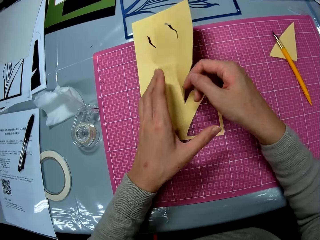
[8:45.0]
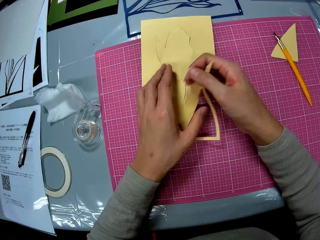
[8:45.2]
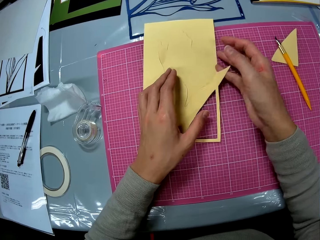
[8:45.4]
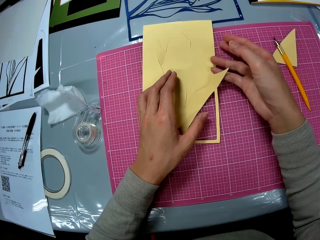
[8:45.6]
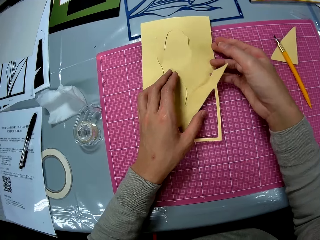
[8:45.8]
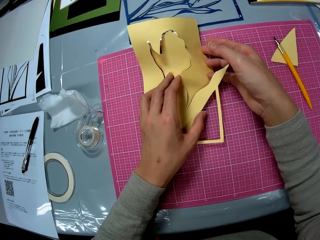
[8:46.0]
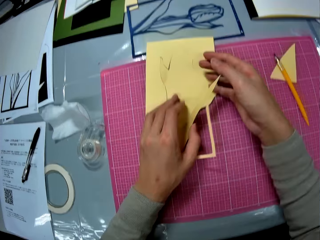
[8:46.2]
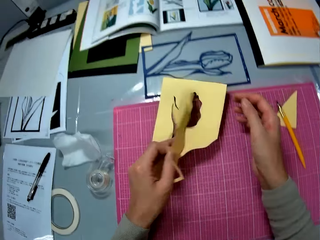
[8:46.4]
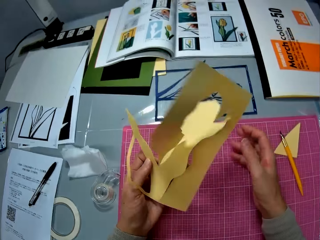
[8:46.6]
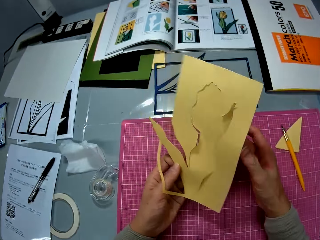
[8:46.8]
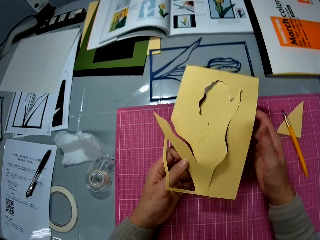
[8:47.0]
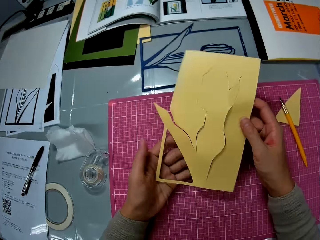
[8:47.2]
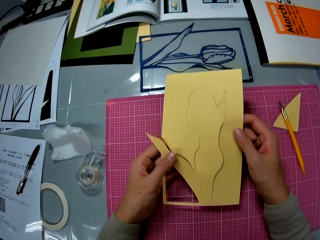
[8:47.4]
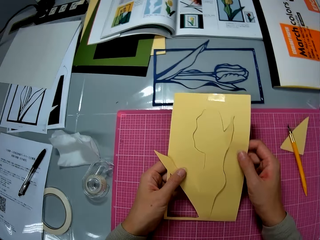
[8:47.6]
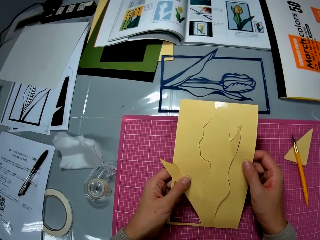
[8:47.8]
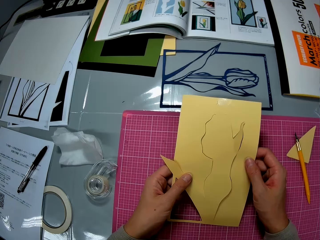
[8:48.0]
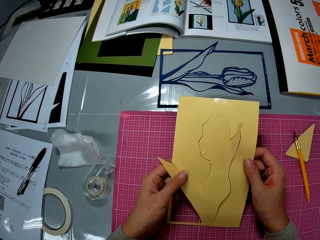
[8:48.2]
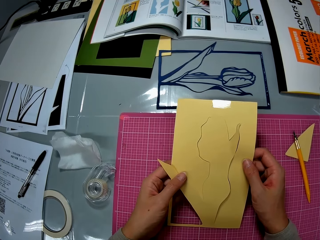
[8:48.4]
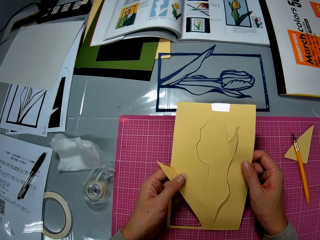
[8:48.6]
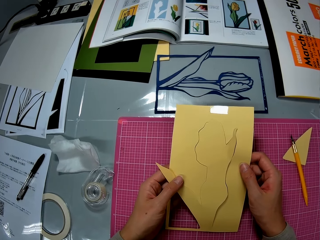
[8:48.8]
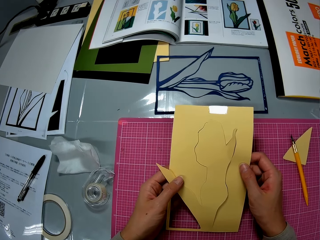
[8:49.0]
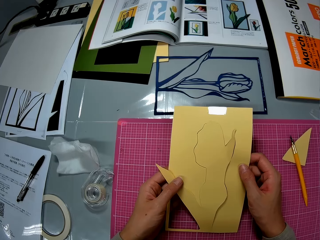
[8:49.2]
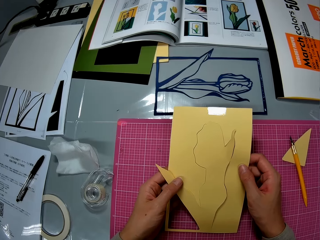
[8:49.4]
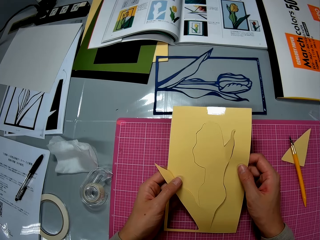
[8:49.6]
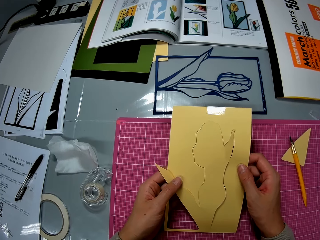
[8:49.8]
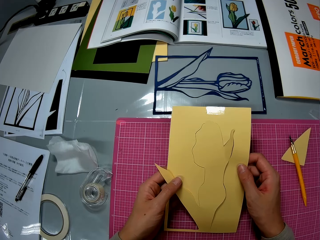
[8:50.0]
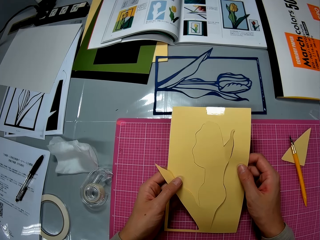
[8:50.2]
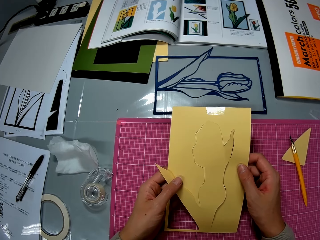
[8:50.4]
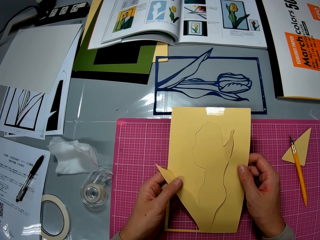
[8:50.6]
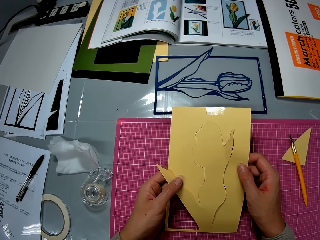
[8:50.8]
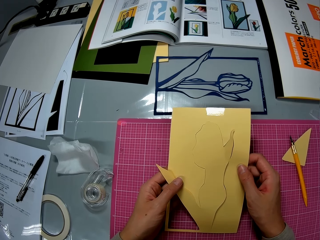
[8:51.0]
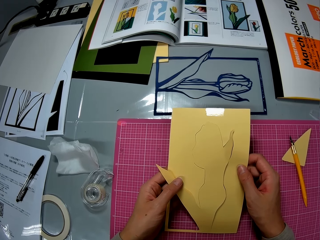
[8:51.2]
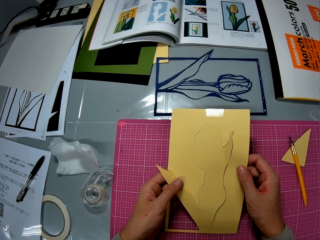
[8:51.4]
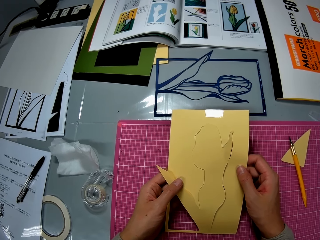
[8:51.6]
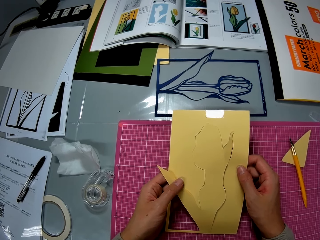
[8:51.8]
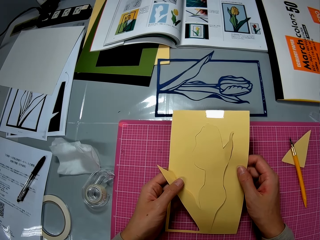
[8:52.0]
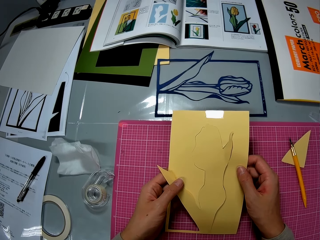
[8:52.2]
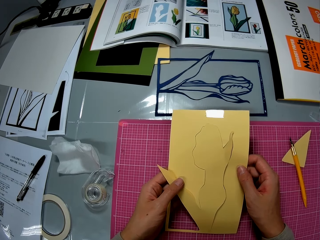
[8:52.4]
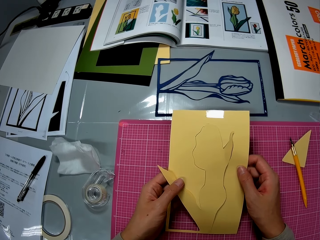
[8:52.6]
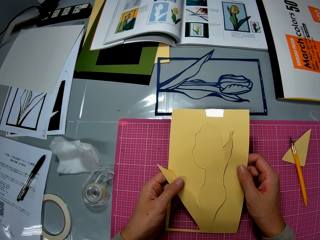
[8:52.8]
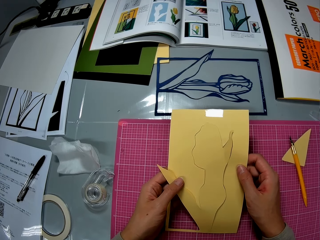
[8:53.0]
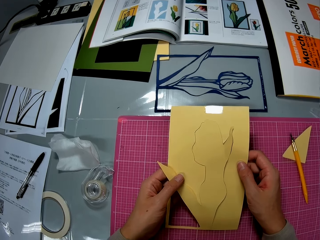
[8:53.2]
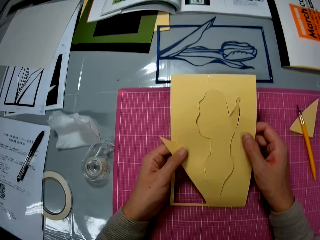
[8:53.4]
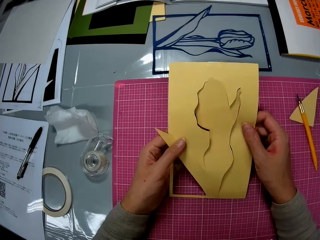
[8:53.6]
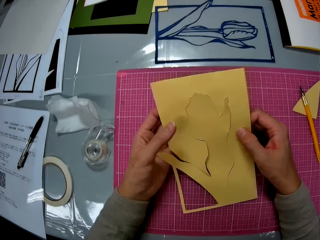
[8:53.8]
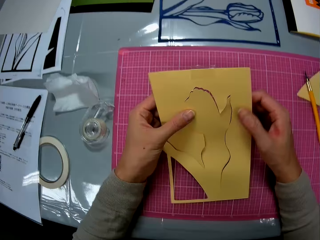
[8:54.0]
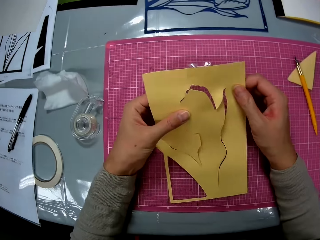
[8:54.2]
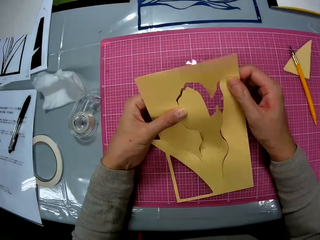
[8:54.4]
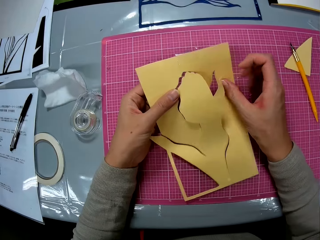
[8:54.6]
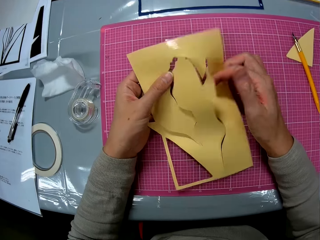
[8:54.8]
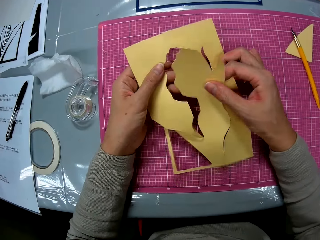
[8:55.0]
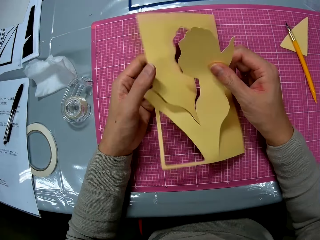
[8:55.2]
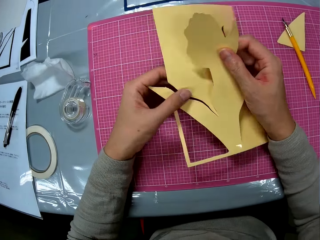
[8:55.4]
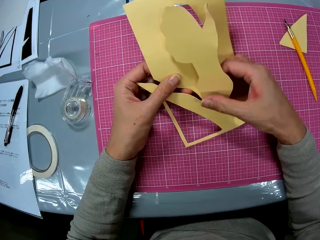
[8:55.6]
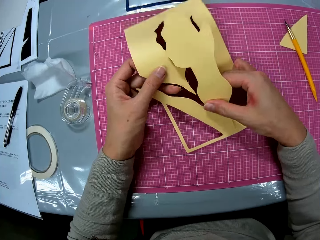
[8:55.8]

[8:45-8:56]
The camera wearer holds the flower sketch. They stare at the flower sketch. They cut the edges of the flower sketch with the hands.

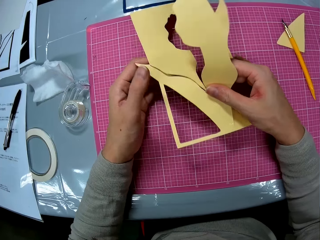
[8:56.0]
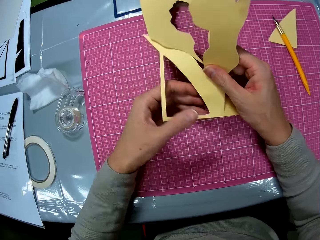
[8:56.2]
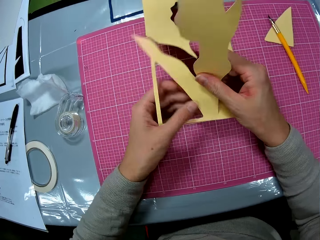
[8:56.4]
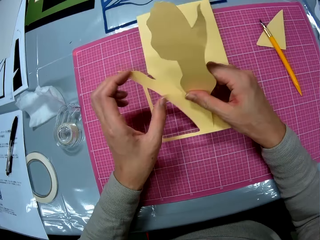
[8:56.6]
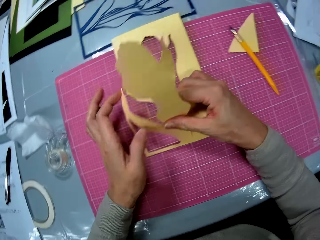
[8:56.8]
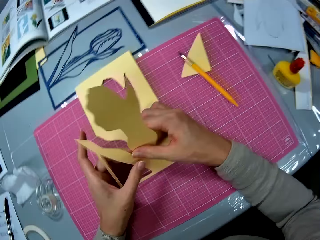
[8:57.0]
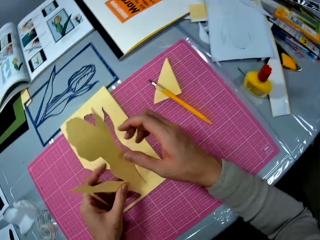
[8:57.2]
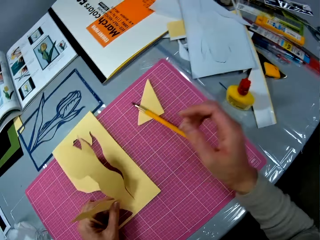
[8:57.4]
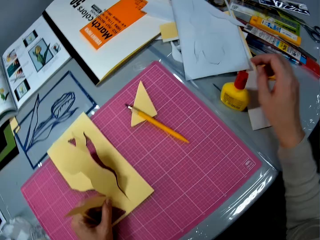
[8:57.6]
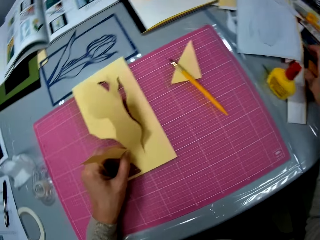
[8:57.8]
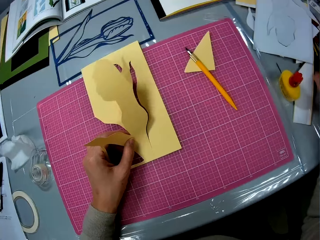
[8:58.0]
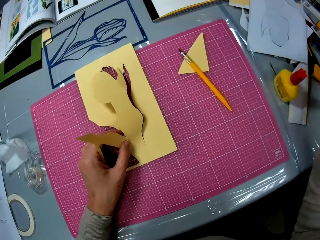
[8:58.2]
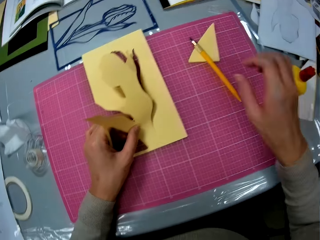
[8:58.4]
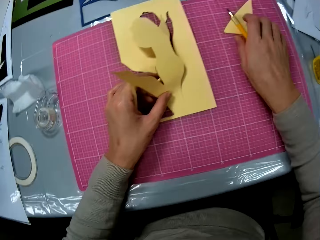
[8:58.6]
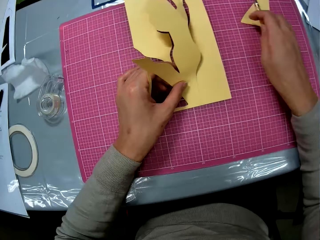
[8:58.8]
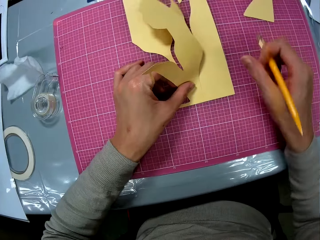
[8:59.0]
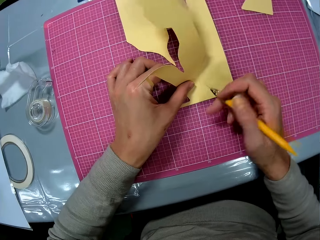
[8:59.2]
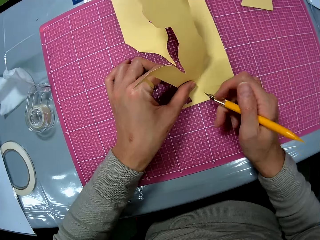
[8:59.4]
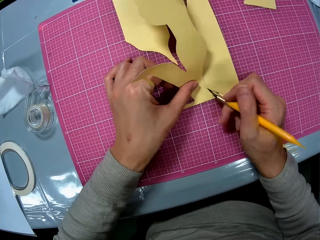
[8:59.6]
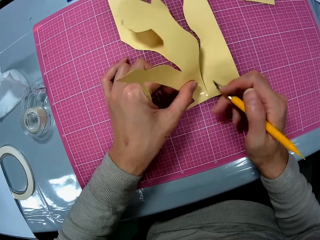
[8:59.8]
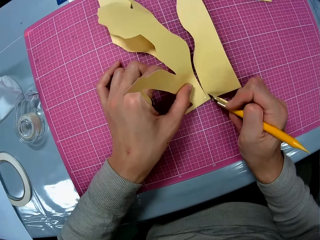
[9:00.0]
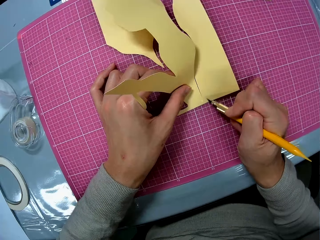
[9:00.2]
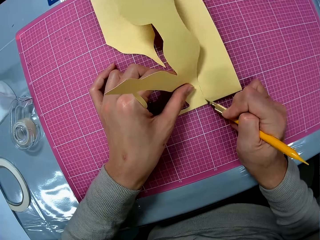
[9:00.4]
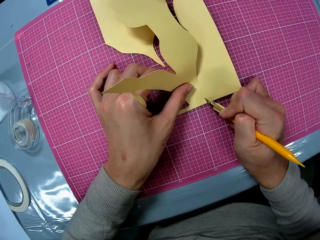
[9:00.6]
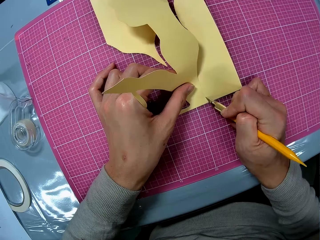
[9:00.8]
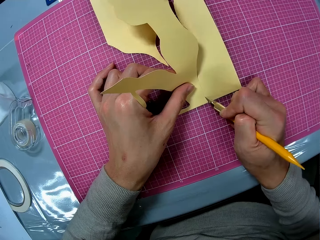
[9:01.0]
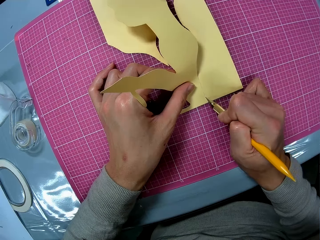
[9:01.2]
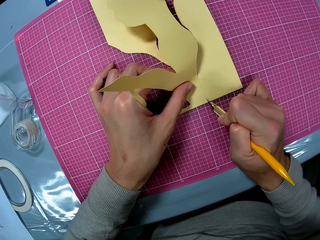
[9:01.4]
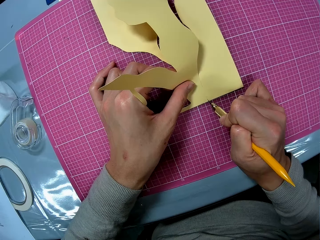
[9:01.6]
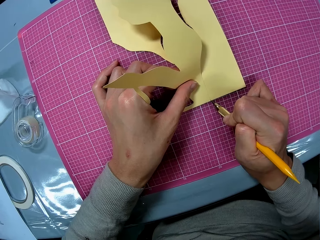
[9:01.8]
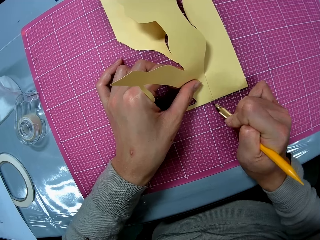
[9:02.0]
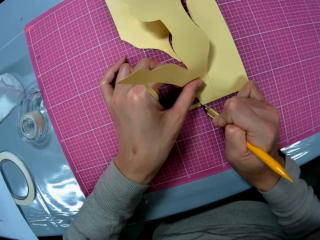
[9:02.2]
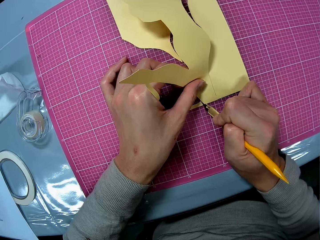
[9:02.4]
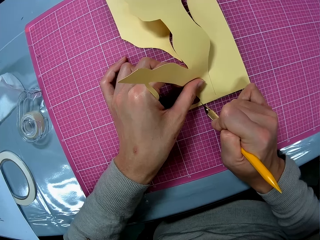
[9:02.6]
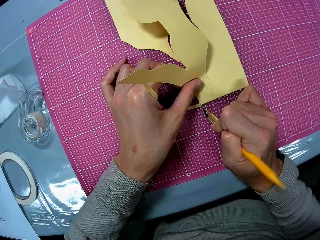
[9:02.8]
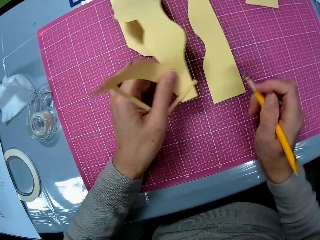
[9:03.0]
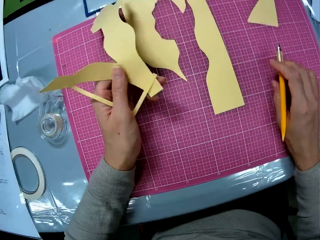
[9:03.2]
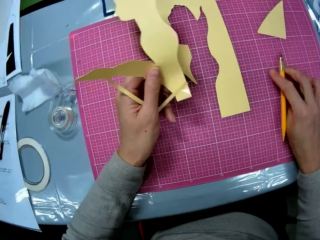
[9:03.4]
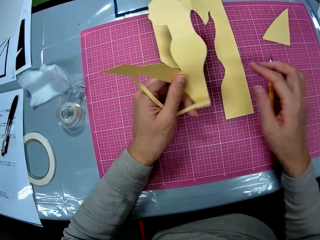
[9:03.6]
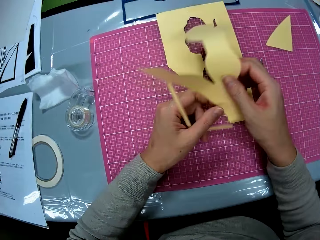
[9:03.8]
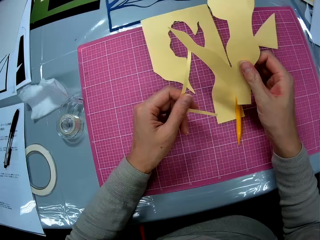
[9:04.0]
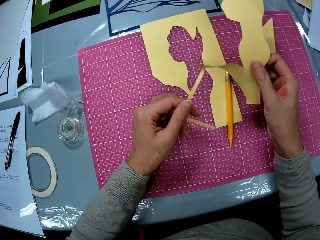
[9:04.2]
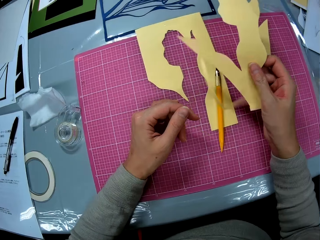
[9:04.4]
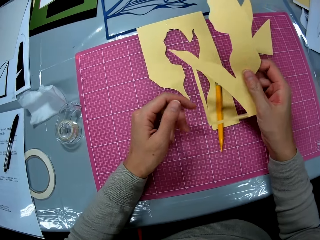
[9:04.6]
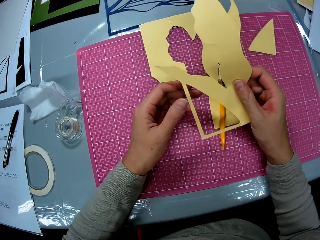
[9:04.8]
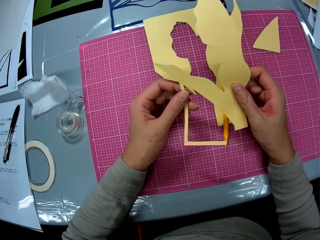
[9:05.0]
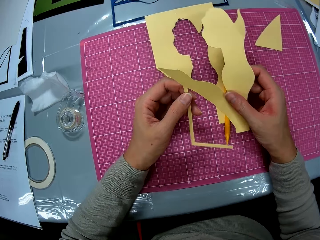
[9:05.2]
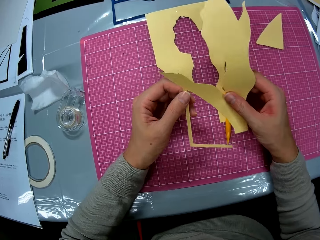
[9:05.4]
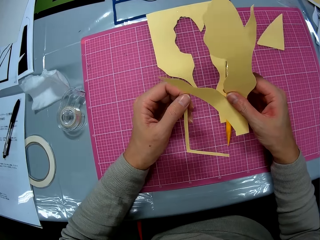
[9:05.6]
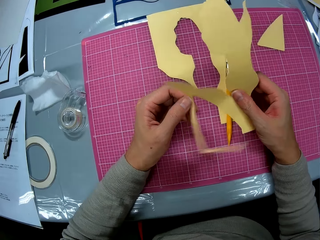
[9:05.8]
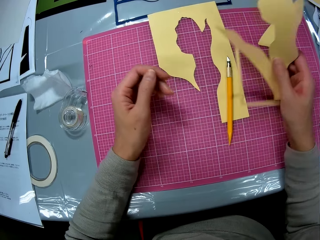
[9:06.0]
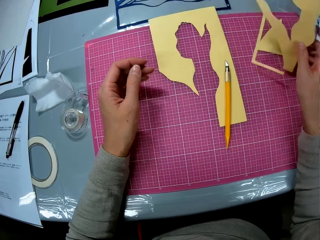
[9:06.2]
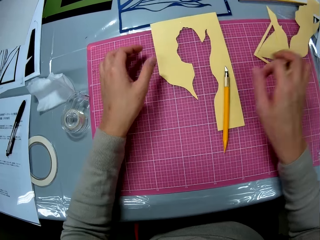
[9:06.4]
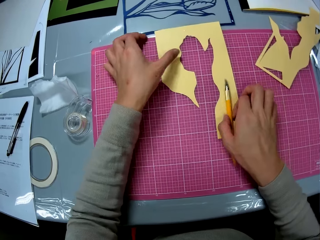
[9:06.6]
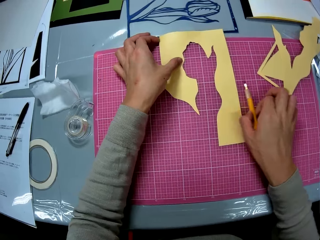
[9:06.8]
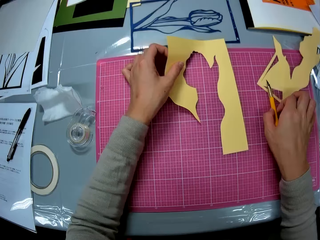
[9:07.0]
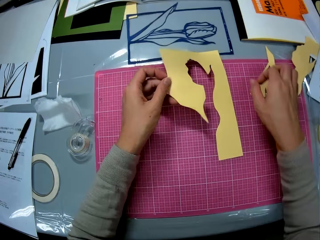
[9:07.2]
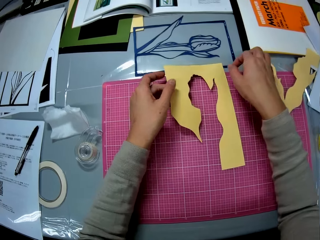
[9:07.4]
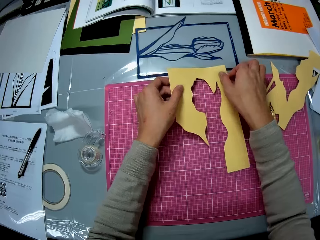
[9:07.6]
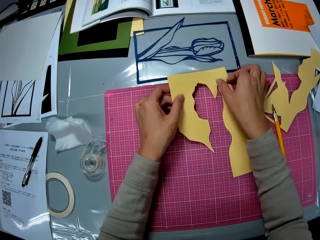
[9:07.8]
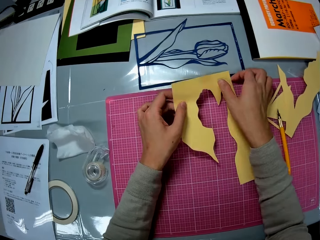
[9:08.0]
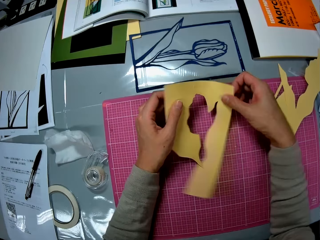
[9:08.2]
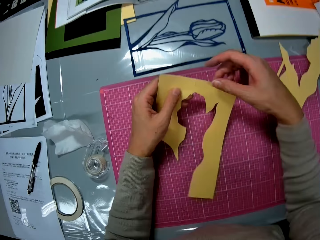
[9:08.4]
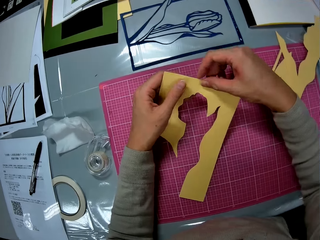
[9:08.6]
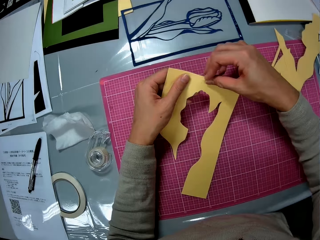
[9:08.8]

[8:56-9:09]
The camera wearer places the flower sketch on the cutting mat and holds the flower sketch. She stretches her hand right to the right end of the table. She picks up the craft knife on the cutting mat with her right hand. She cuts out the flower piece from the yellow cardboard flower illustration with the craft knife in her right hand. She holds the flower sketch. She drops the craft knife in her right hand on the cutting mat. She passes the flower piece in her left hand to her right hand. She pulls the edge of the flower sketch with the hand. She drops the flower piece in her right hand on the cutting mat. She picks up the light craft knife. She picks up the yellow cardboard flower illustration frame on the cutting mat with both hands. She adjusts the craft knife on the cutting mat with her right hand. She places the craft knife on the cutting mat.
